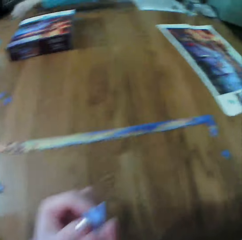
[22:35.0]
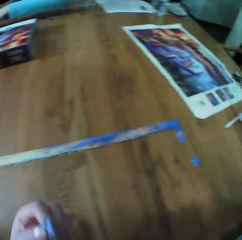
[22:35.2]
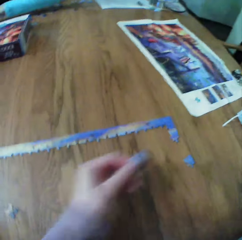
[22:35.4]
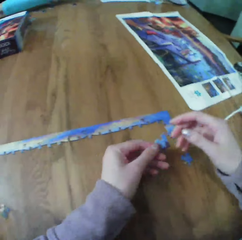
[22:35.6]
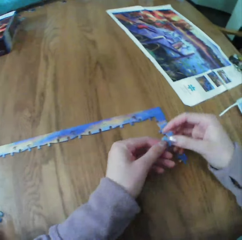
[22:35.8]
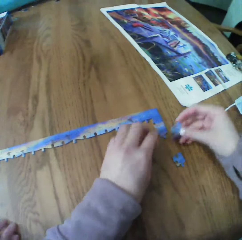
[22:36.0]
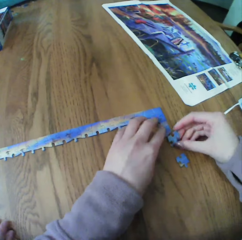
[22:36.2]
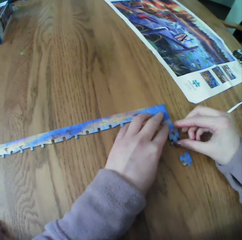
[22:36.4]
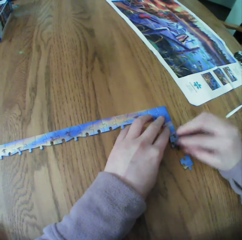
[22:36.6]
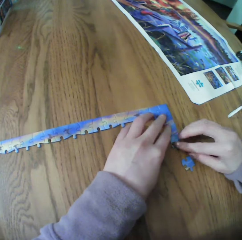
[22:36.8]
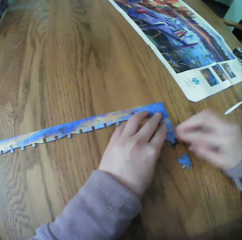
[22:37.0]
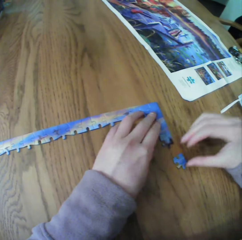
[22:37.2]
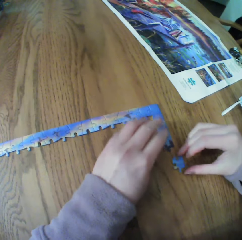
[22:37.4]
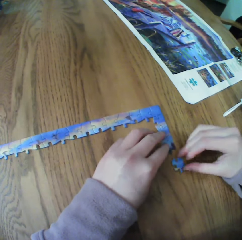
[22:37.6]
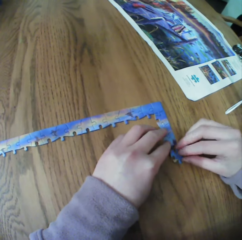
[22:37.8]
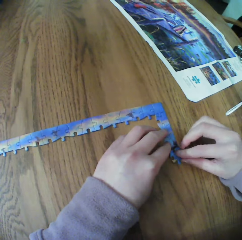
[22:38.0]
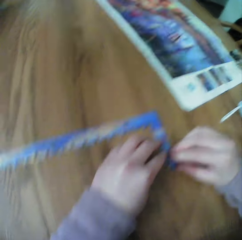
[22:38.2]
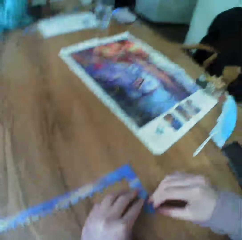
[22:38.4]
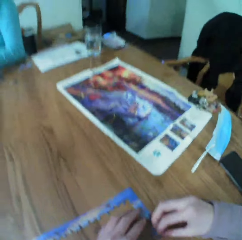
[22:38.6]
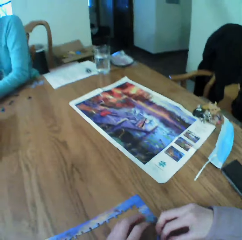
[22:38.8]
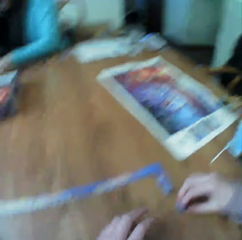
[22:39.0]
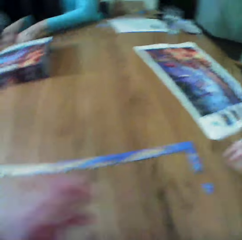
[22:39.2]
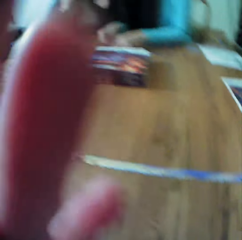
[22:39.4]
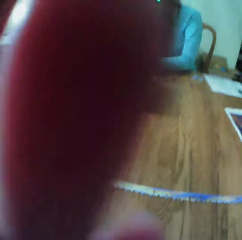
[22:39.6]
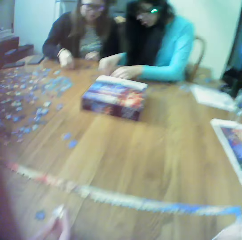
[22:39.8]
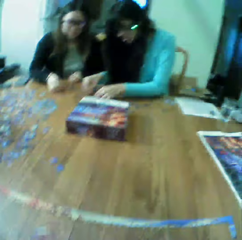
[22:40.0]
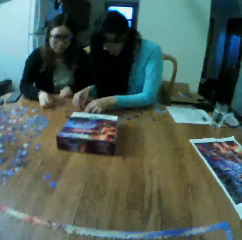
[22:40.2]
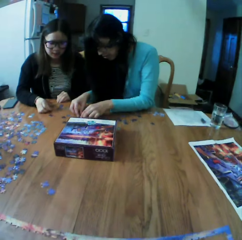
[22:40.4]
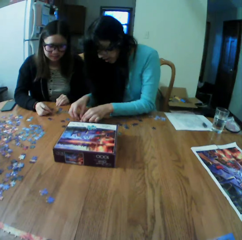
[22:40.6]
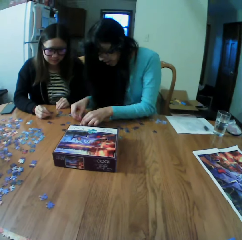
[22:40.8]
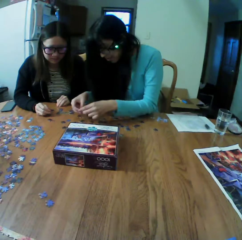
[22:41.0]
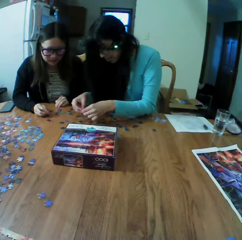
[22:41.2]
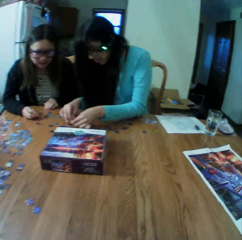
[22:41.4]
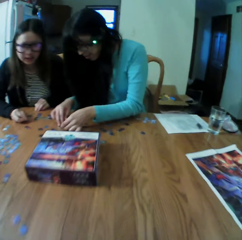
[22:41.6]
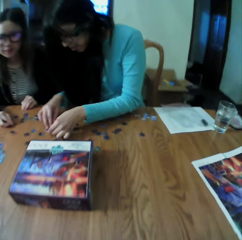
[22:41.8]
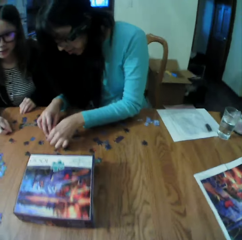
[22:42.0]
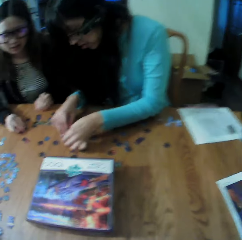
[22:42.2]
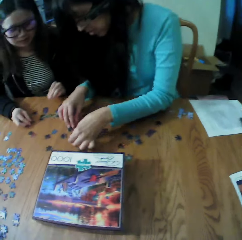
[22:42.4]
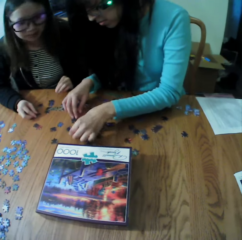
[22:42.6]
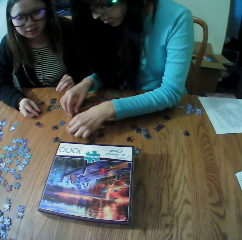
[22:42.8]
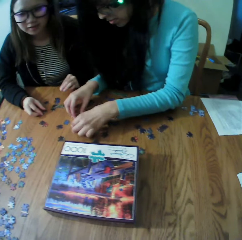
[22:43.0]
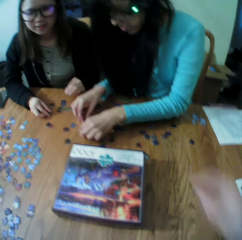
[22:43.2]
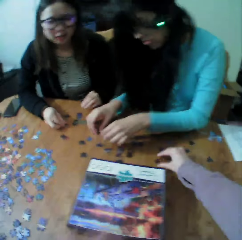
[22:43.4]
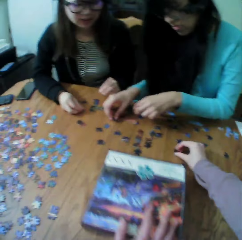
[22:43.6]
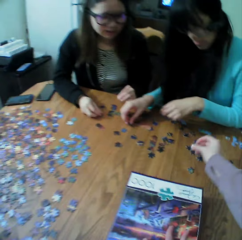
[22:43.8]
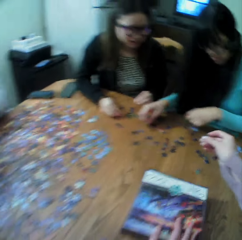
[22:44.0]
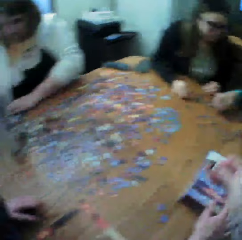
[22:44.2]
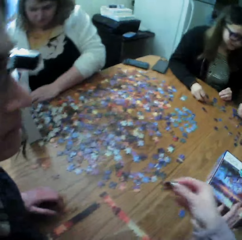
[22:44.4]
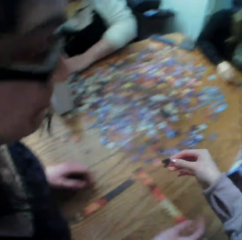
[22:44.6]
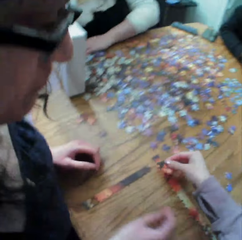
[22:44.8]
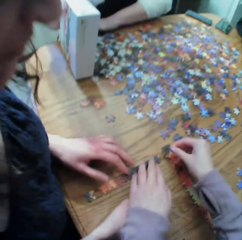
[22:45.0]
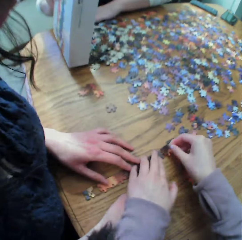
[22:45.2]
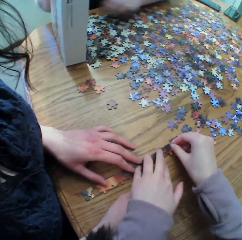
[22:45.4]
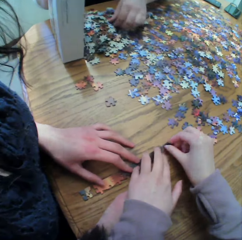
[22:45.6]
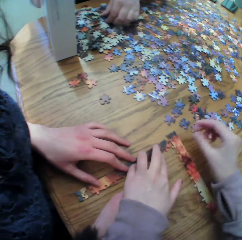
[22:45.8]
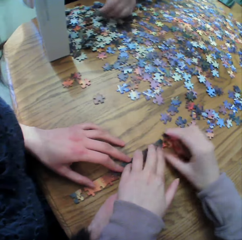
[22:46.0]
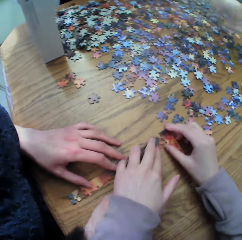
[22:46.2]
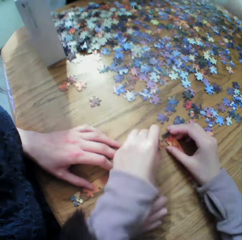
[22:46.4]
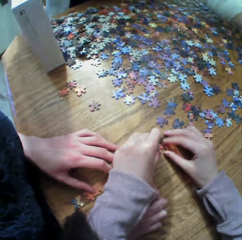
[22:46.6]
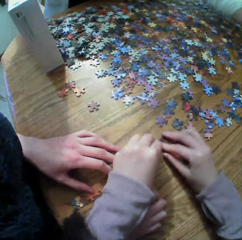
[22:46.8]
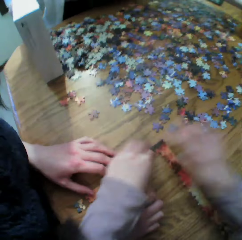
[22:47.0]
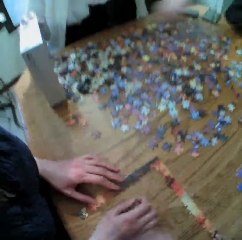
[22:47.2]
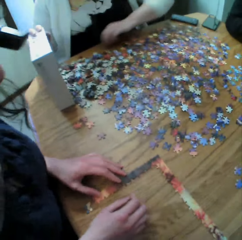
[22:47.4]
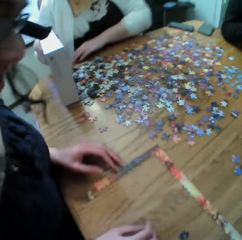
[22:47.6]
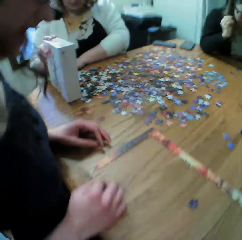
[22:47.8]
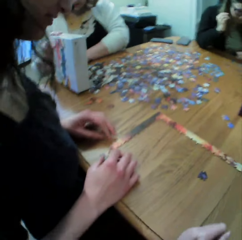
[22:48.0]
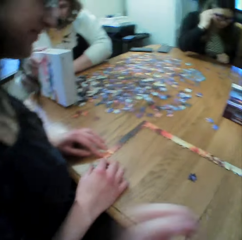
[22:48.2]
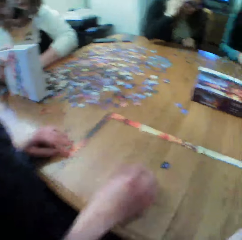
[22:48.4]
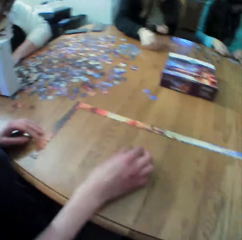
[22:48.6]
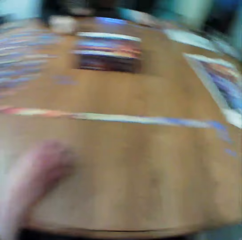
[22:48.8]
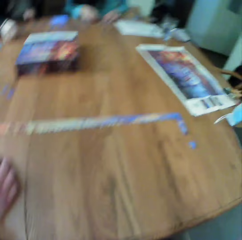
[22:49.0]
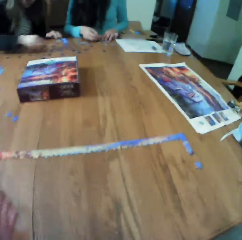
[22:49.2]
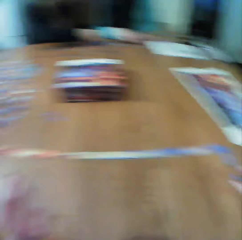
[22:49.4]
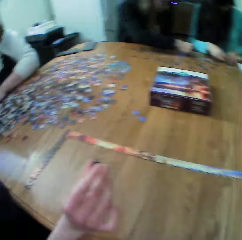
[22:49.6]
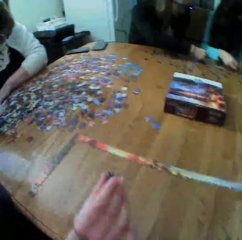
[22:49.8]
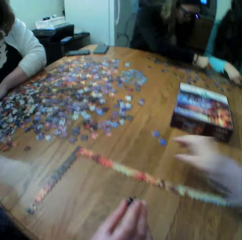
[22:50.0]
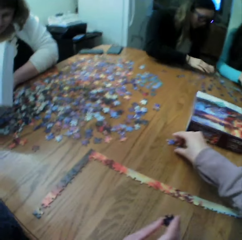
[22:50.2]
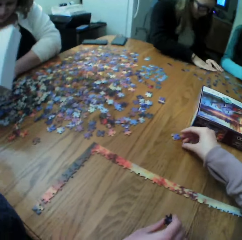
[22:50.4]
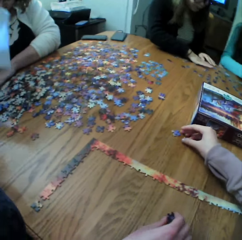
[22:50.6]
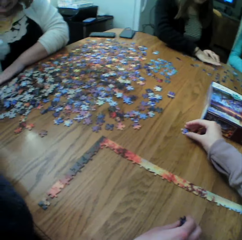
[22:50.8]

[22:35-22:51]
The camera wearer makes the puzzle. A woman makes the puzzle. Another woman makes the puzzle. The camera wearer makes the puzzle with the piece.

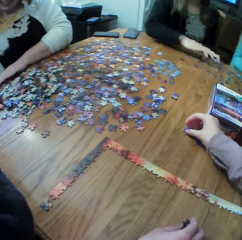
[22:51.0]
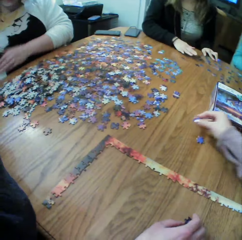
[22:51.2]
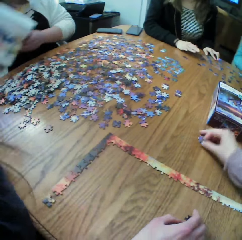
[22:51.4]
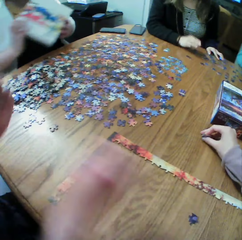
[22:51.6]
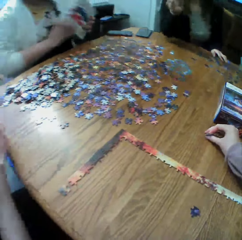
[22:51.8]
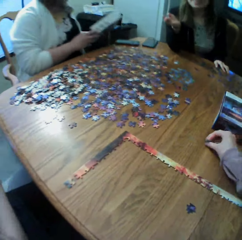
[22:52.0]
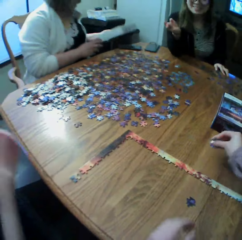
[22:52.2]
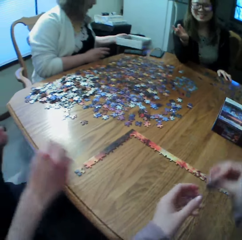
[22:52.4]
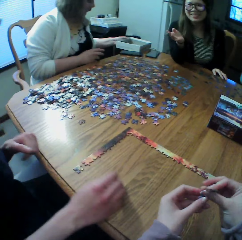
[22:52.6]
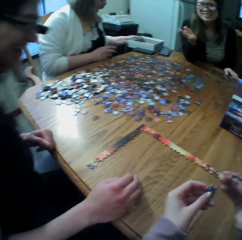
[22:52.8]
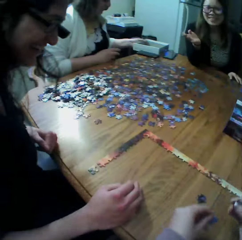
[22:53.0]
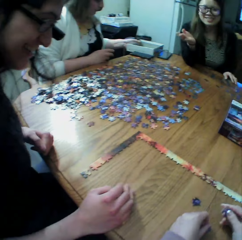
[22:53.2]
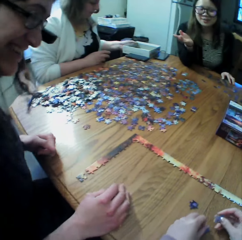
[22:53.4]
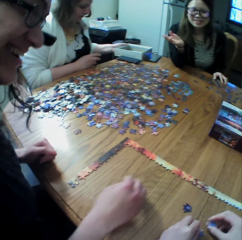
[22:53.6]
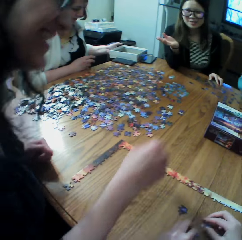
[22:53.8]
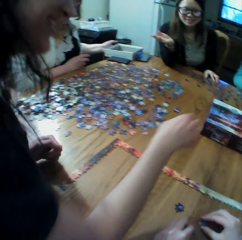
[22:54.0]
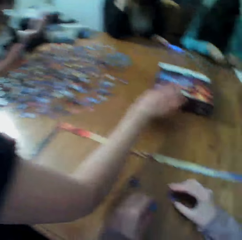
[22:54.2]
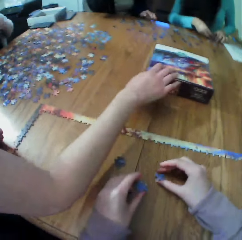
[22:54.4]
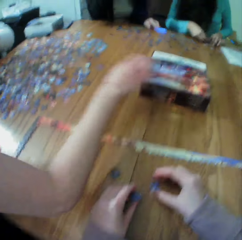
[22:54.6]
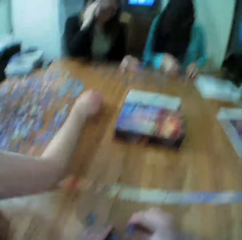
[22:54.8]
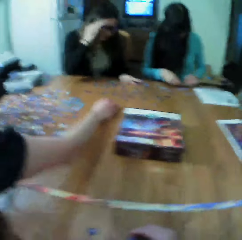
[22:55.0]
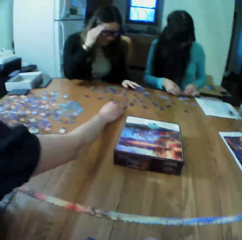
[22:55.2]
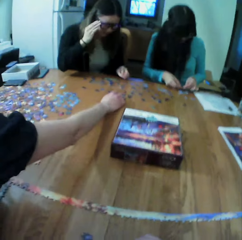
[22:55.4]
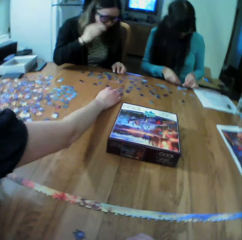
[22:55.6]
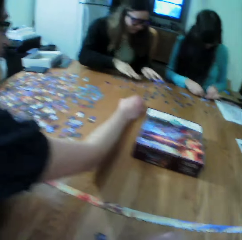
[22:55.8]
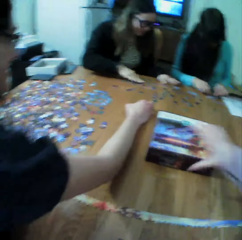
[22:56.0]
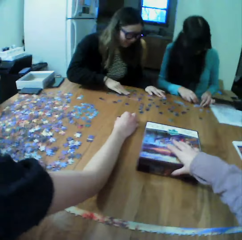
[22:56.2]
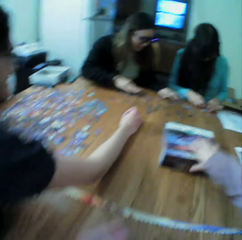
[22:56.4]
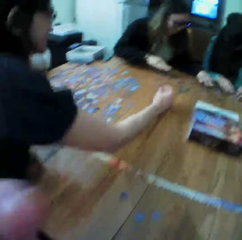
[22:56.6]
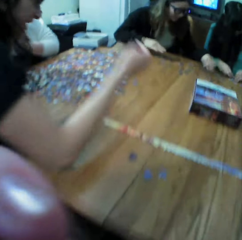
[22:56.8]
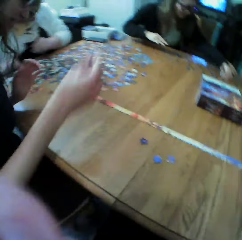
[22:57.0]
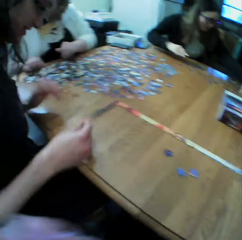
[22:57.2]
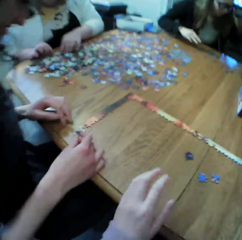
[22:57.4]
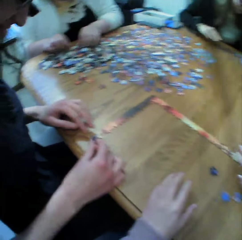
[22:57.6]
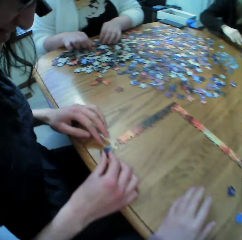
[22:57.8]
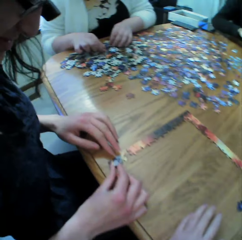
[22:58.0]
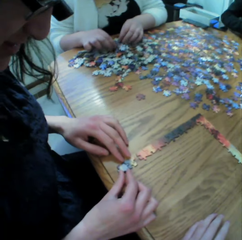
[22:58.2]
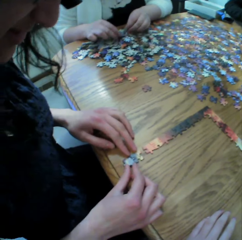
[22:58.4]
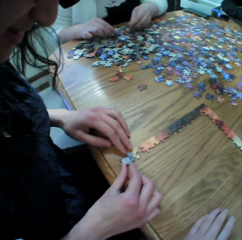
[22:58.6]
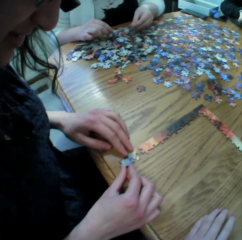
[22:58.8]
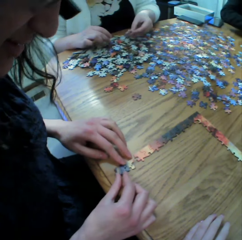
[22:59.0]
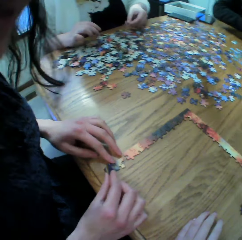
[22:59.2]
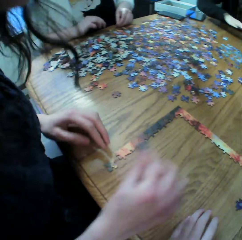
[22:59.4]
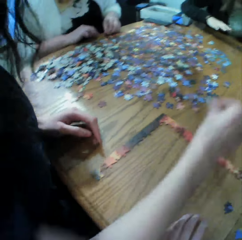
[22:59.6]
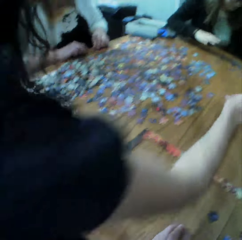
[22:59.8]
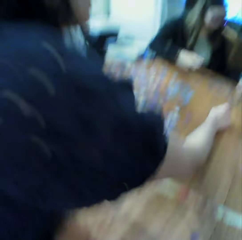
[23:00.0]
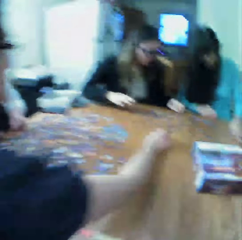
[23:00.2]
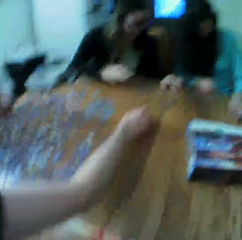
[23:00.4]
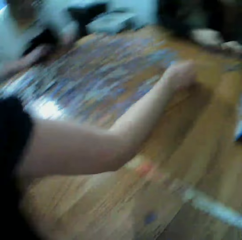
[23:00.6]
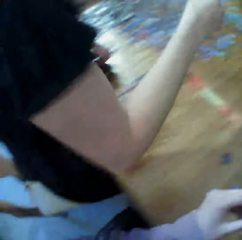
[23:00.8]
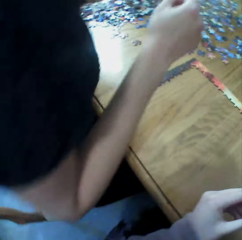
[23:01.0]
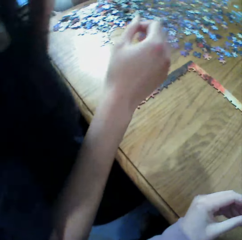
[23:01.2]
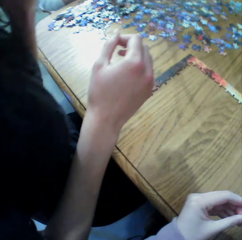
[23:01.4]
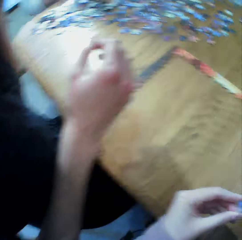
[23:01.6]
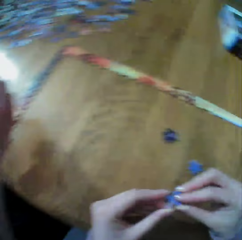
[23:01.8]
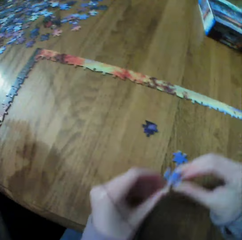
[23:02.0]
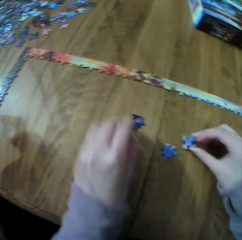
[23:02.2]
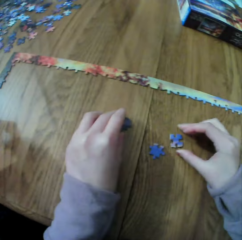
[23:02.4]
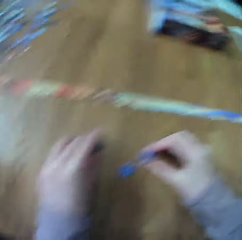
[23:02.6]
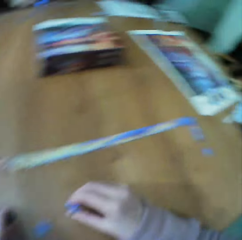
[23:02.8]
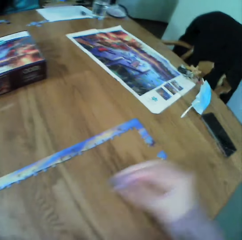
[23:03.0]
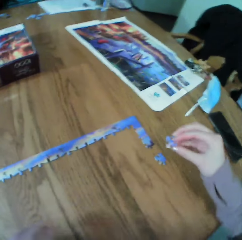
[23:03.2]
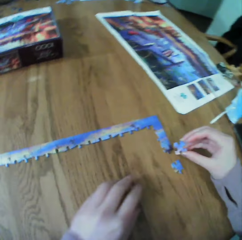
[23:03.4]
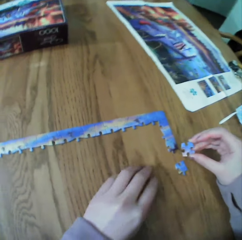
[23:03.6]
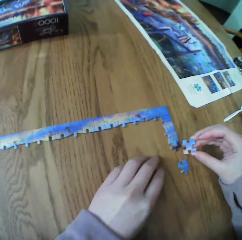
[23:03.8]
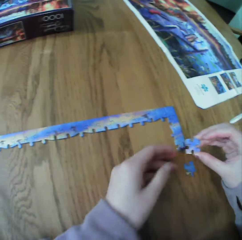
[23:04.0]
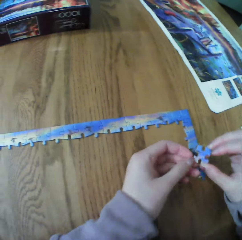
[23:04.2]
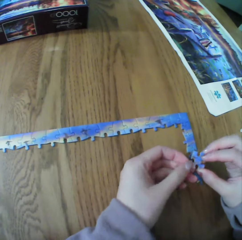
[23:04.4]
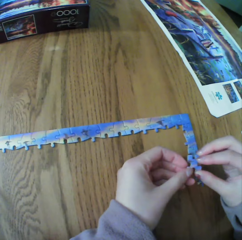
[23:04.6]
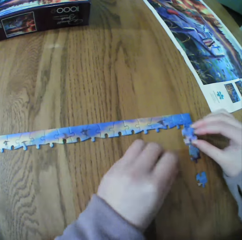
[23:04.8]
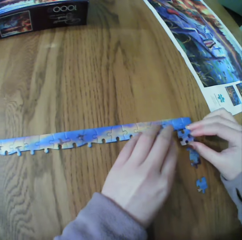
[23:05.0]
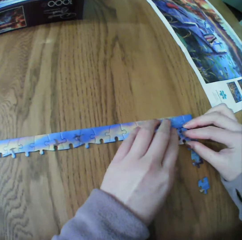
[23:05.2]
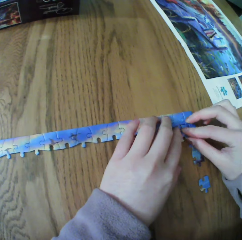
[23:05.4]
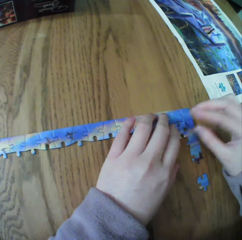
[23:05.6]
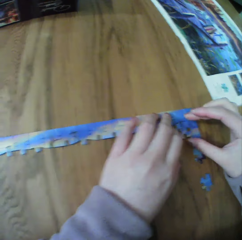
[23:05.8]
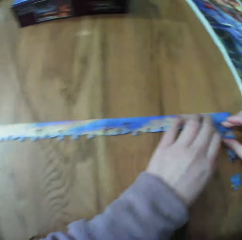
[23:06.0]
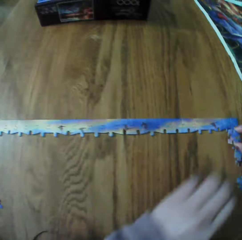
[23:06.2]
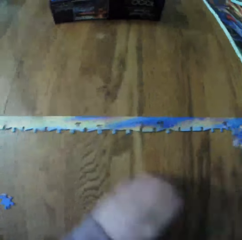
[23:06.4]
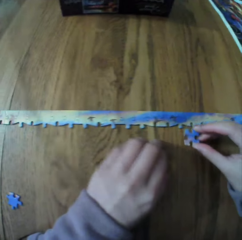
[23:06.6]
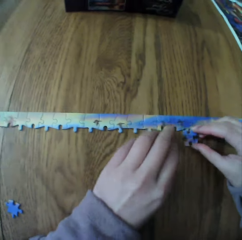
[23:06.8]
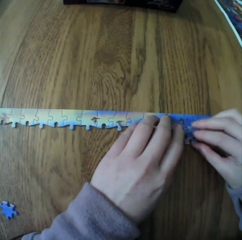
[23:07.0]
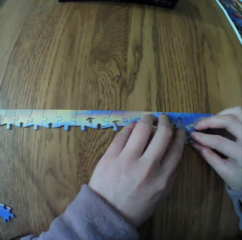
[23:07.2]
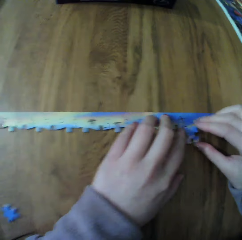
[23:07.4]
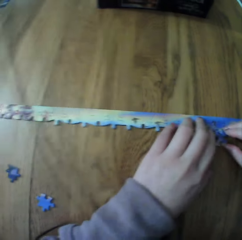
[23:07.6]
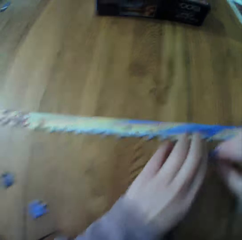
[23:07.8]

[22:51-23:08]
A female dislocates the board game materials packaging box. The female makes the puzzle. The camera wearer makes the puzzle.
